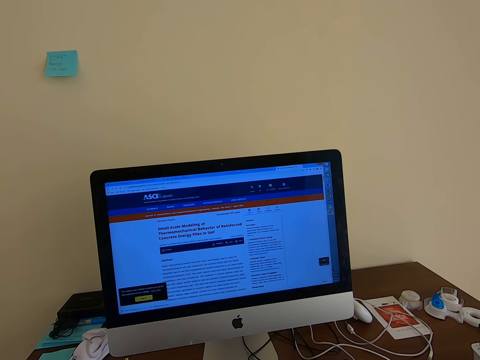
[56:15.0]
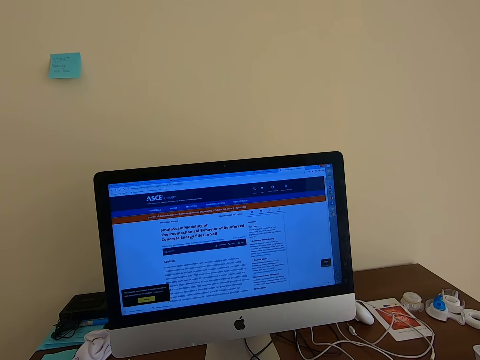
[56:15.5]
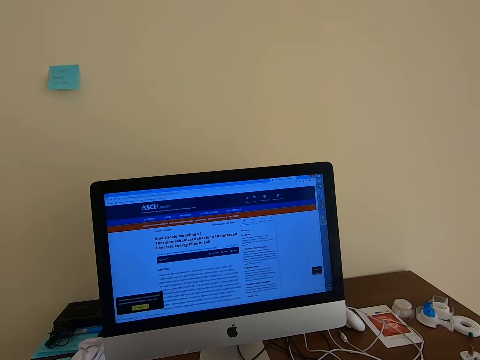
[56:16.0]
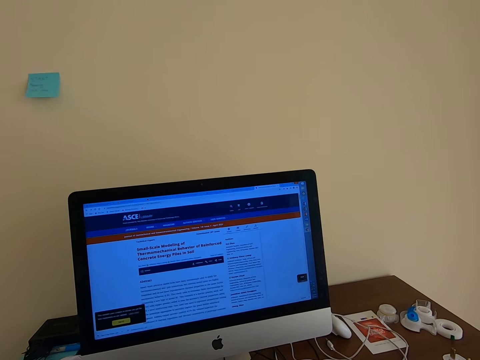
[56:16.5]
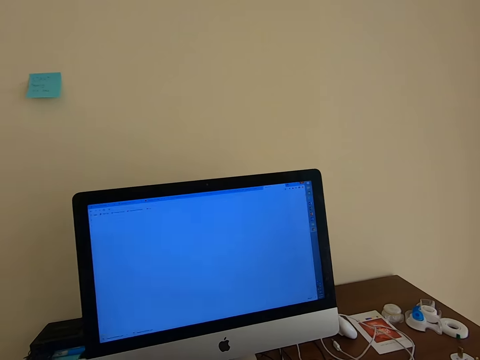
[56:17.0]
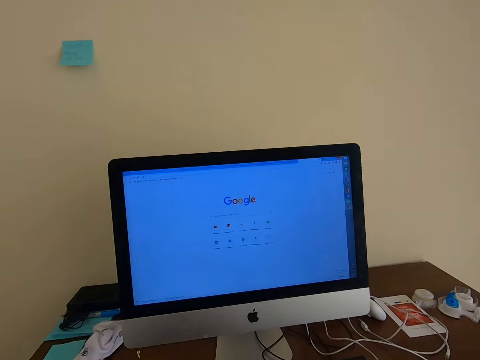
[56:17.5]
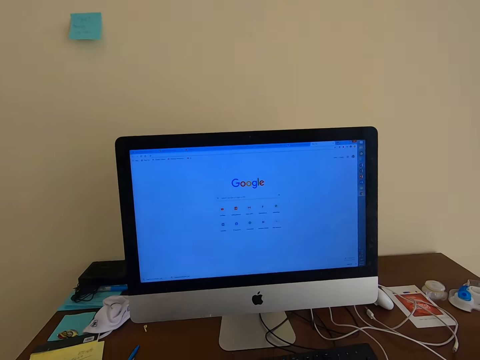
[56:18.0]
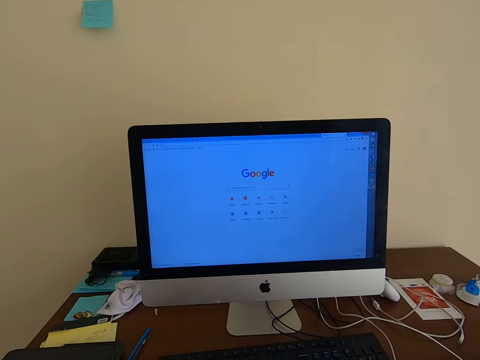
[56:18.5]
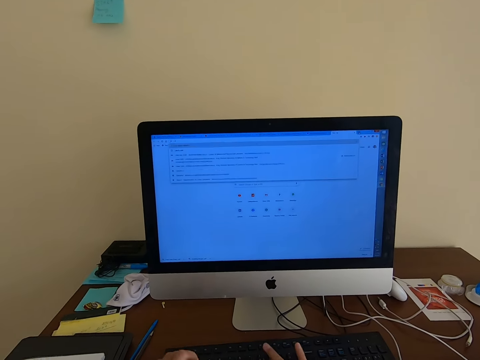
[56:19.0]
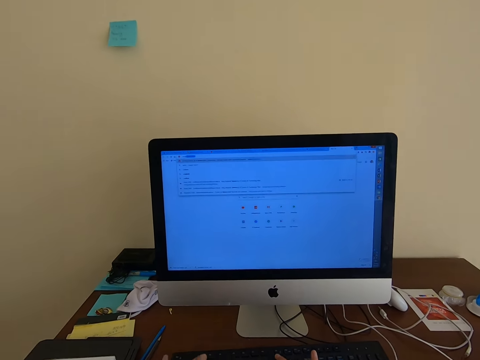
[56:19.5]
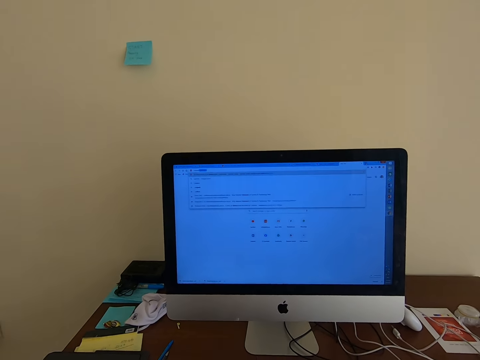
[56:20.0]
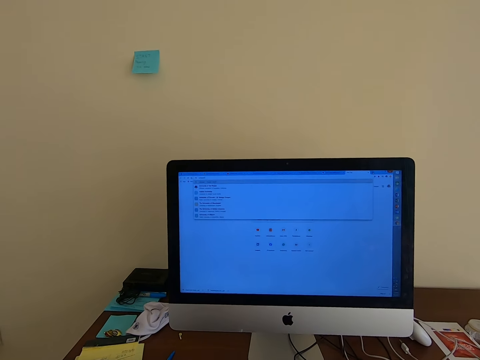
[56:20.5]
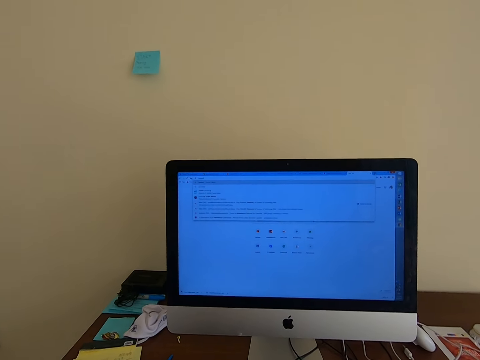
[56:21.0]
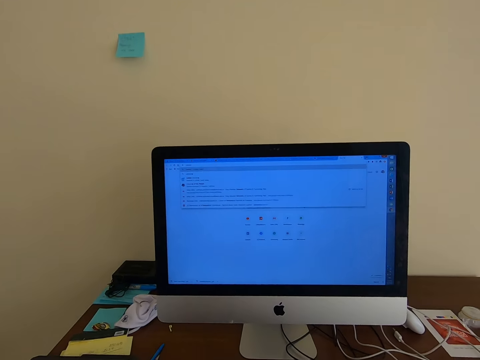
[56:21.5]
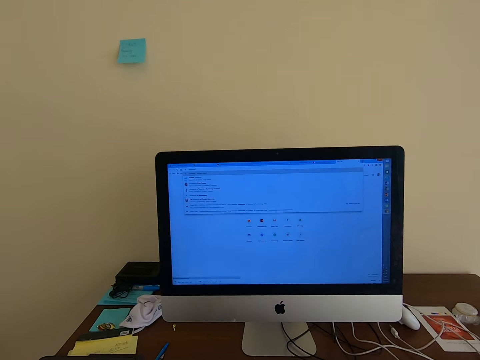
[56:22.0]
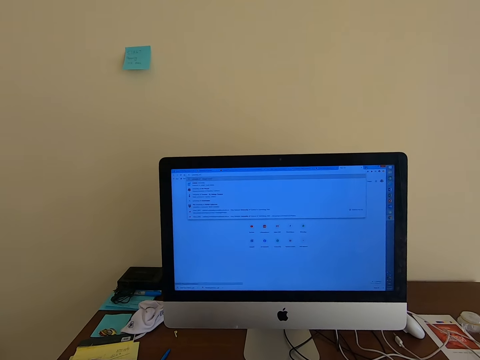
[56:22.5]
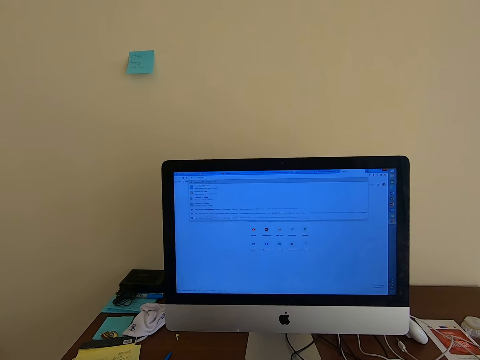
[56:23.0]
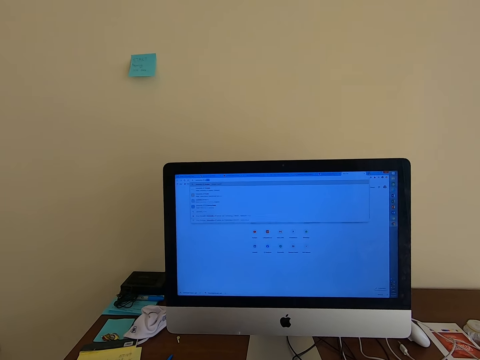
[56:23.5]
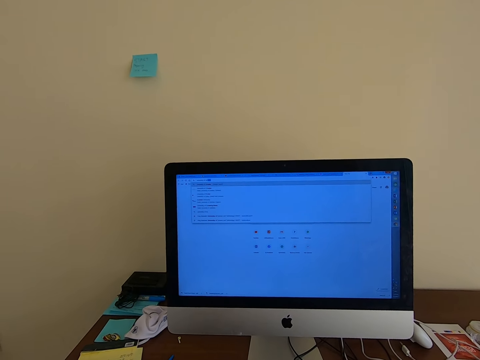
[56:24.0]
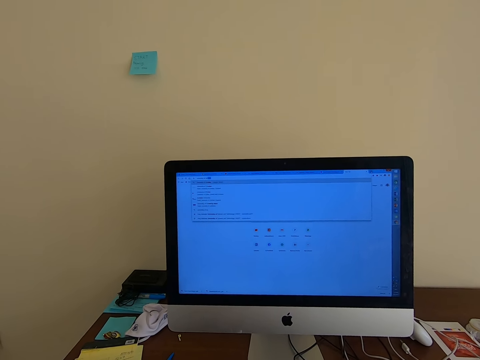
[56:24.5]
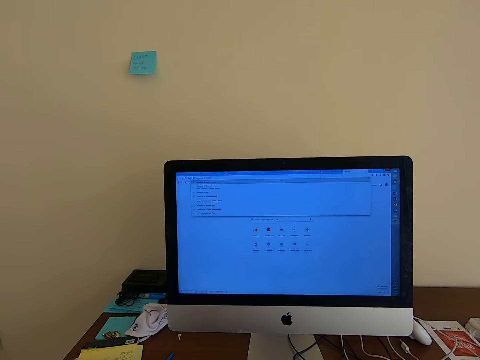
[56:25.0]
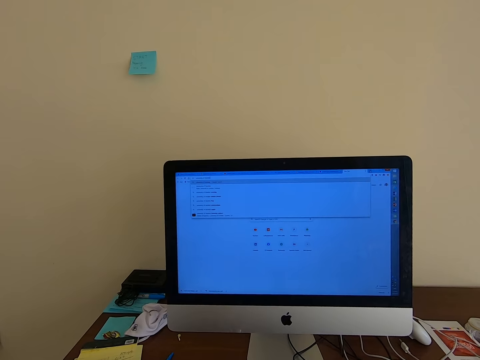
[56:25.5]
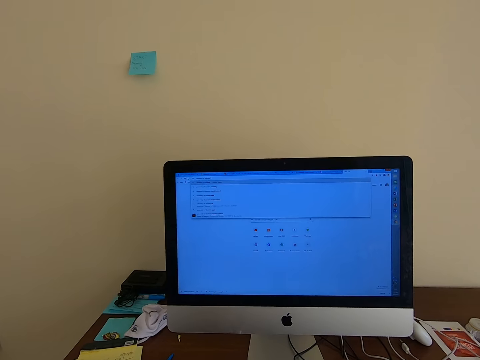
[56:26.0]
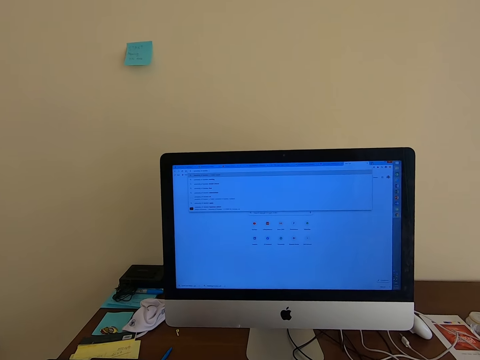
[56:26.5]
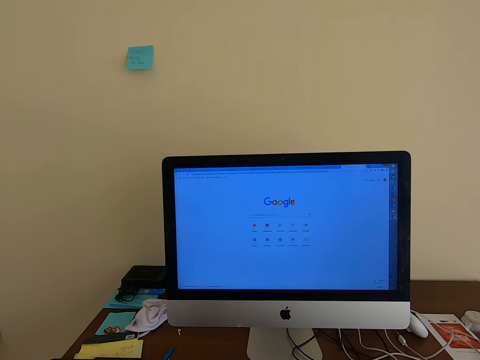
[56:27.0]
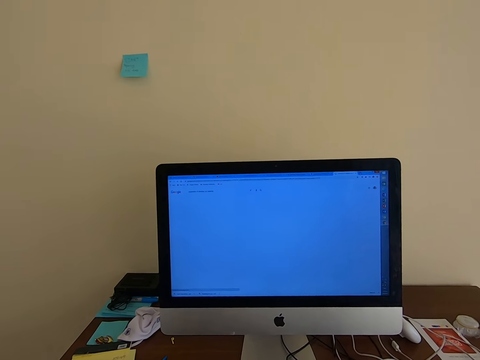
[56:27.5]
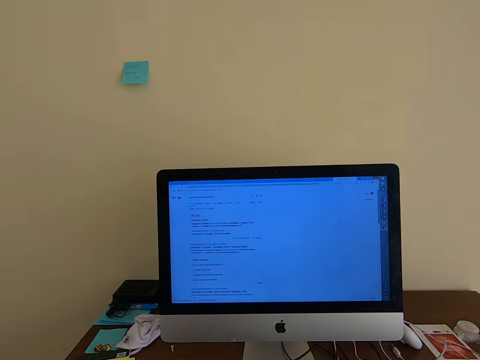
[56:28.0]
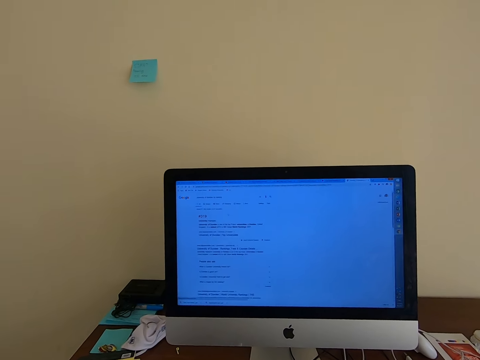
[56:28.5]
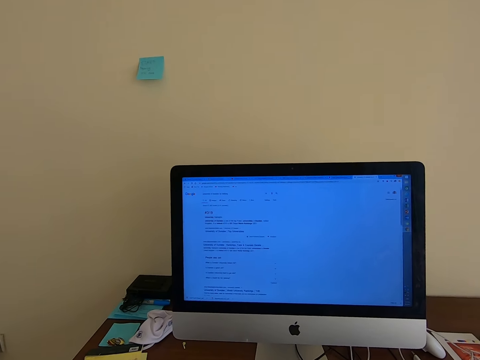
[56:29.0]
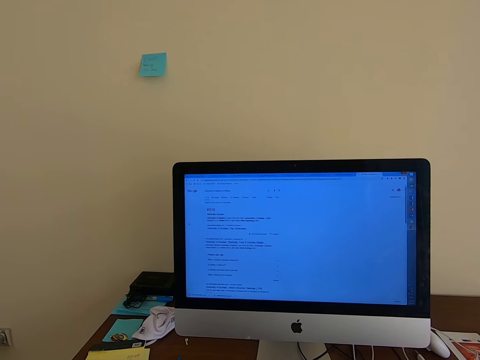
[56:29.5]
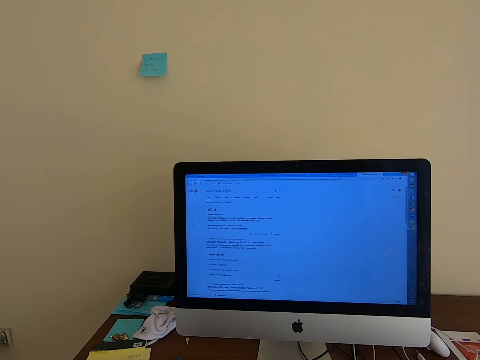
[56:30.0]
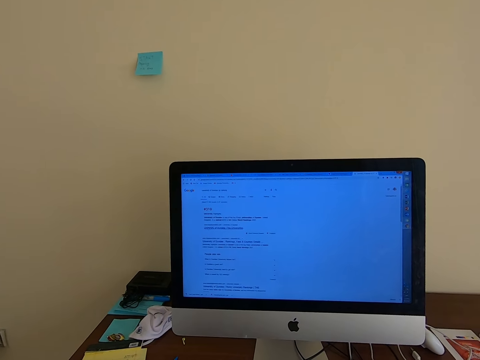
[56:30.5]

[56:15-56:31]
The camera wearer types on the keyboard. They use the computer. They scroll the computer.

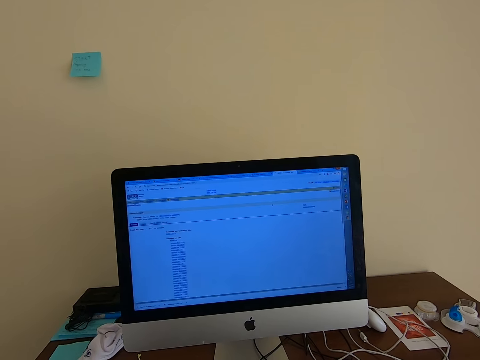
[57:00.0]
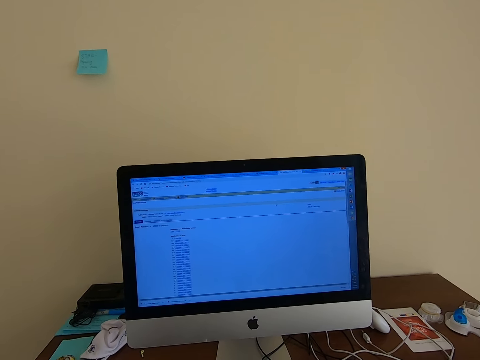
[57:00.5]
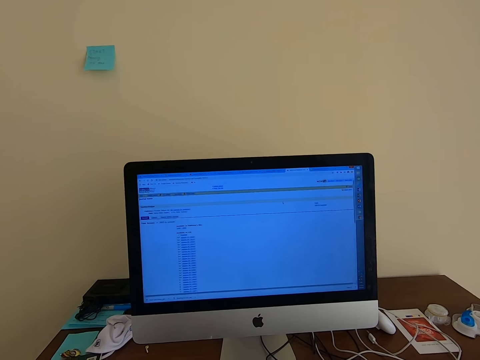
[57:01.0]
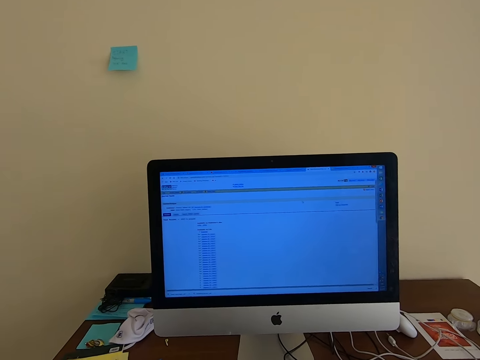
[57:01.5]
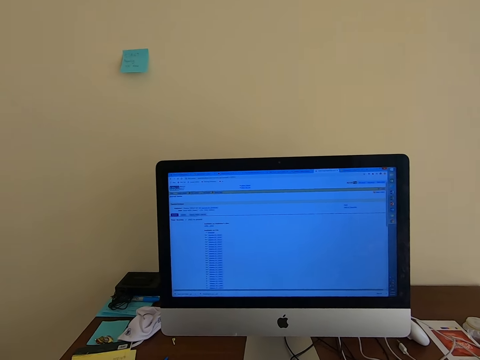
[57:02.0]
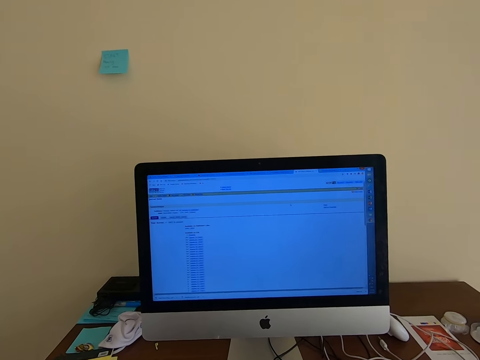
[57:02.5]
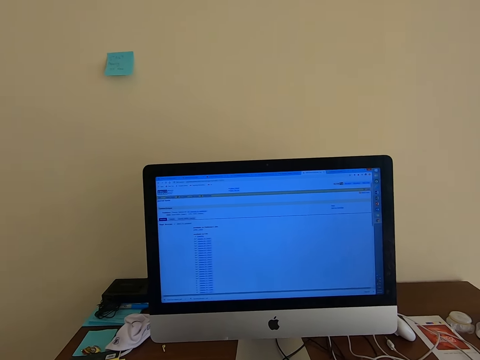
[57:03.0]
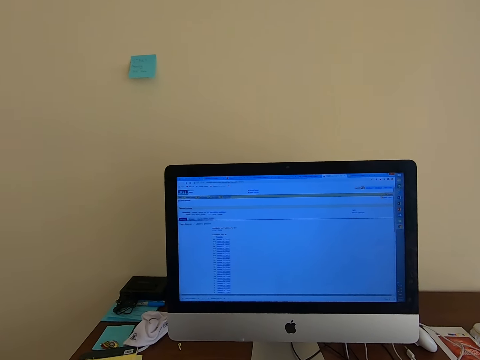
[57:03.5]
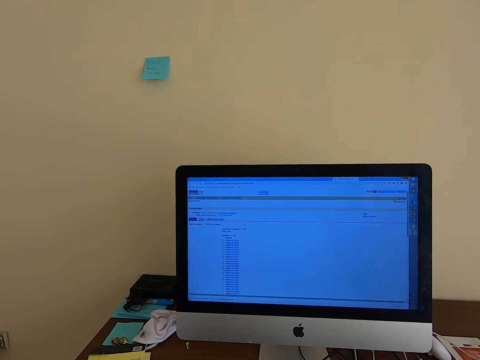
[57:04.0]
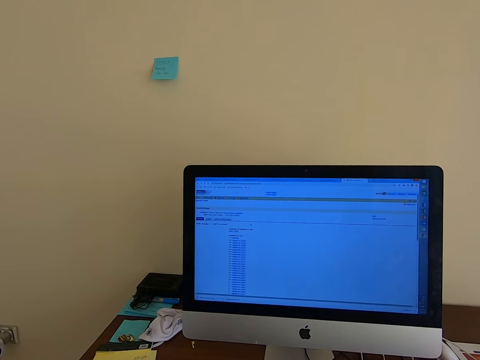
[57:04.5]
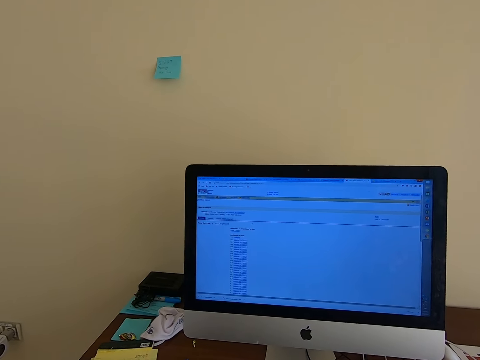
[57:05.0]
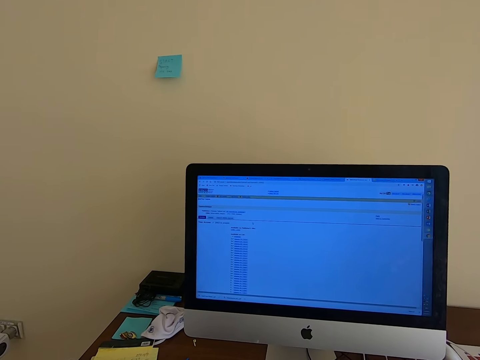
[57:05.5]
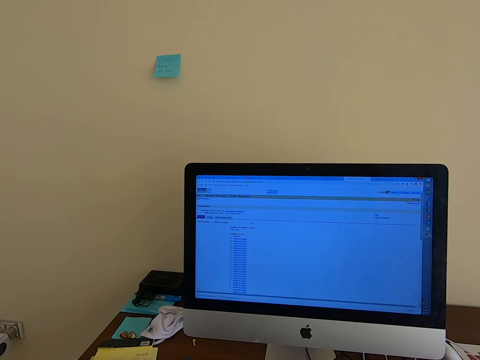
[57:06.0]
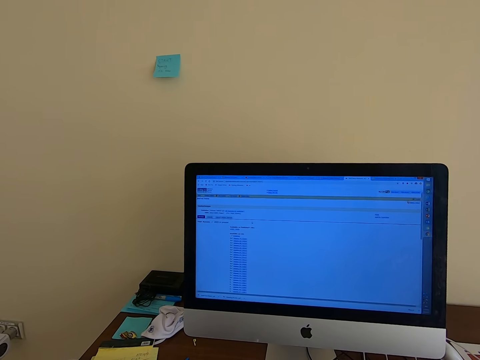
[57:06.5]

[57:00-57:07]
The camera wearer looks at the screen.

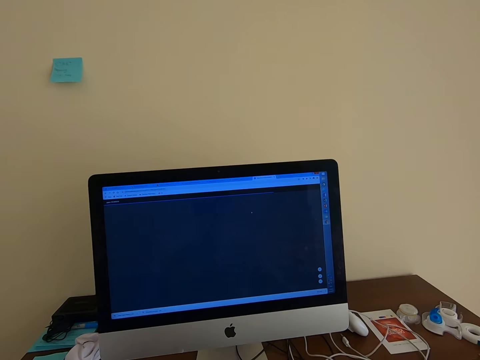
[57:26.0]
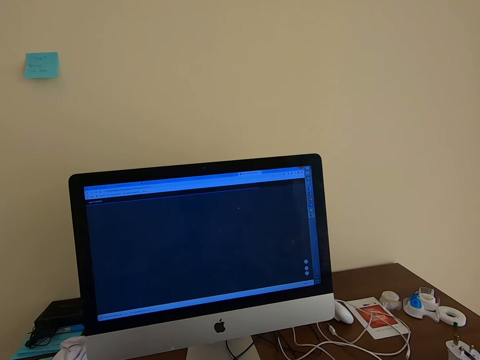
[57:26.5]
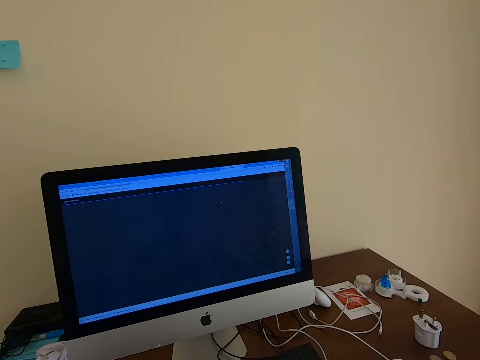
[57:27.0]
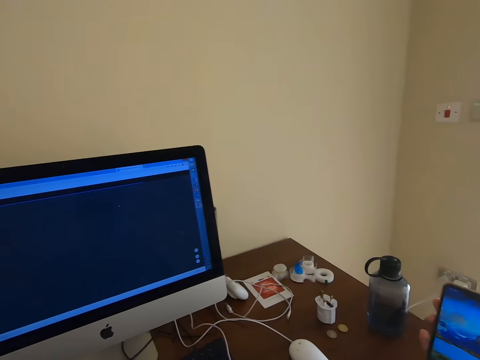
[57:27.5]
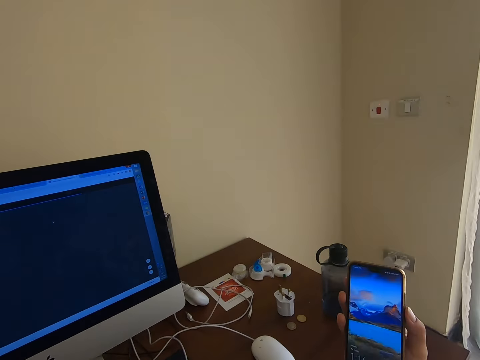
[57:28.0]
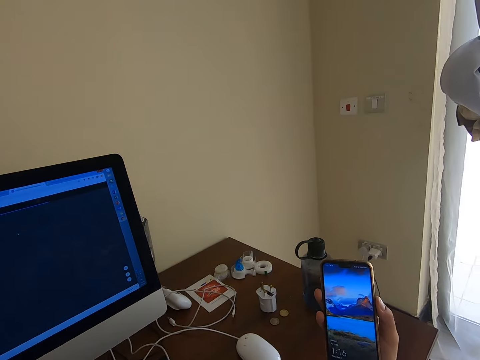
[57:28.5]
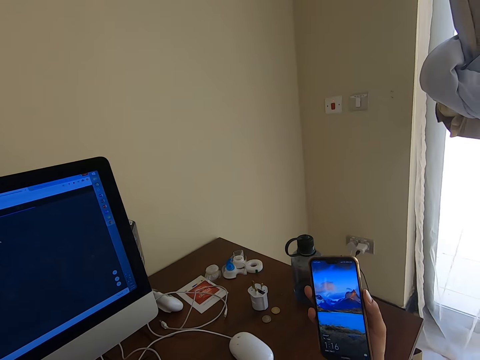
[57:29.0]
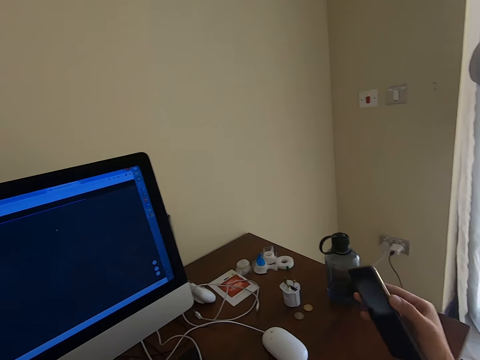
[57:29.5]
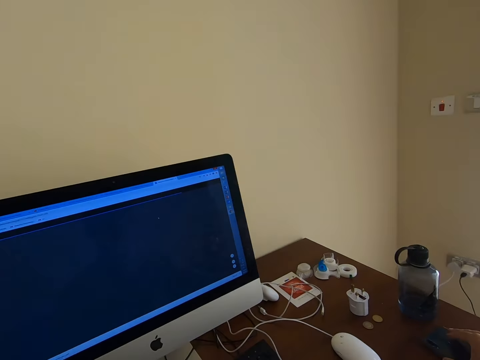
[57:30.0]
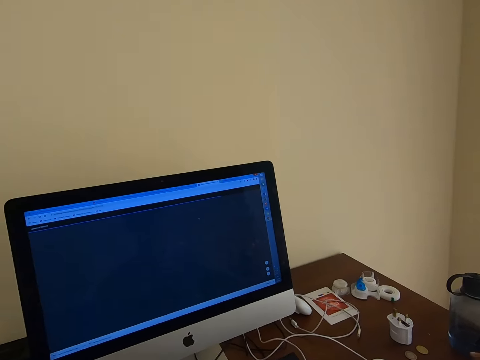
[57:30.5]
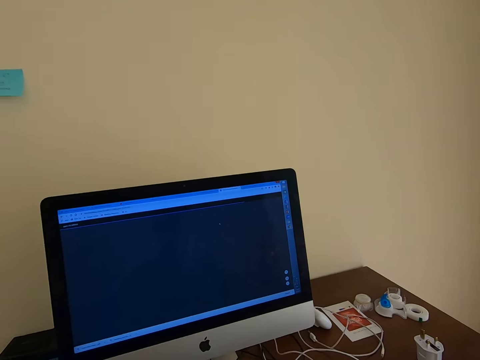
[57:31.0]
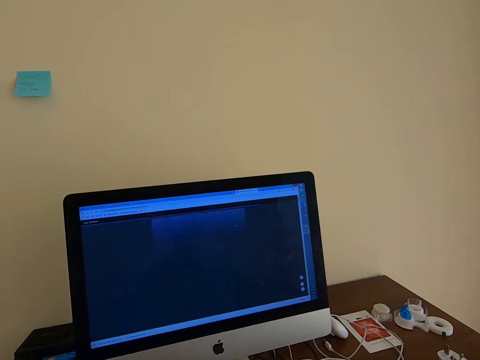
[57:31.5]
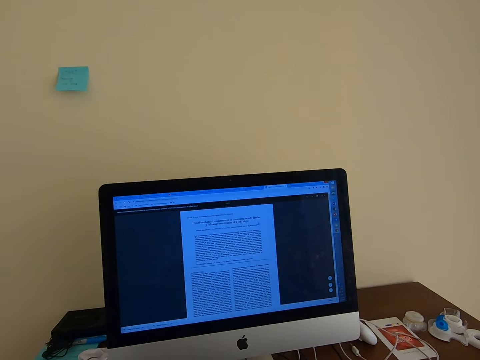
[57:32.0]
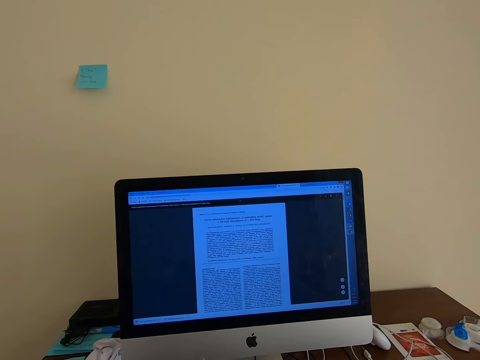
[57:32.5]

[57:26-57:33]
The camera wearer holds the phone with the left hand. They put the phone on the table. They use the computer, scroll the computer and look at the screen.
